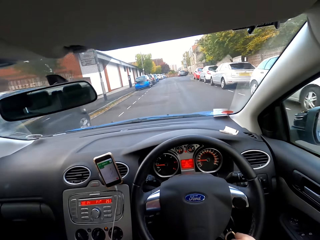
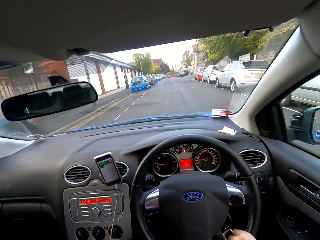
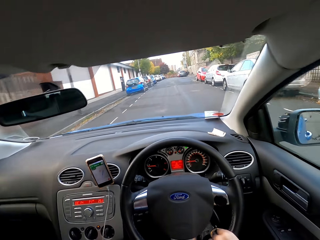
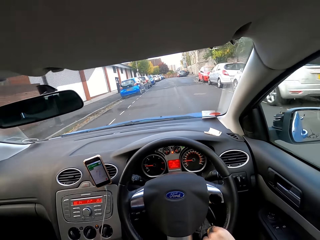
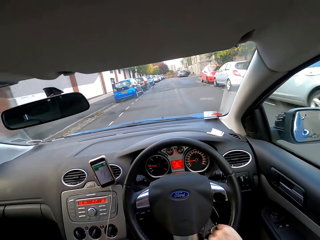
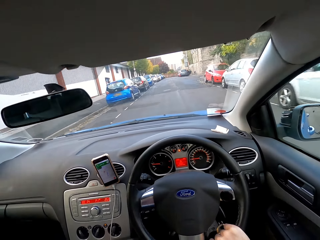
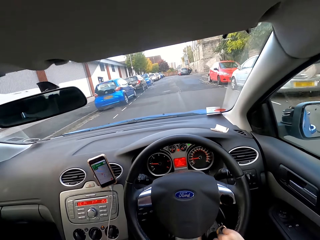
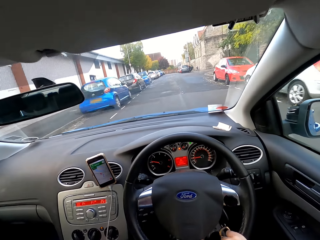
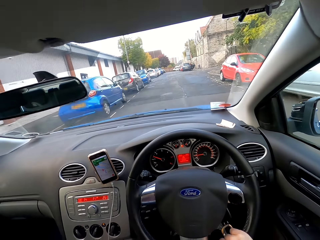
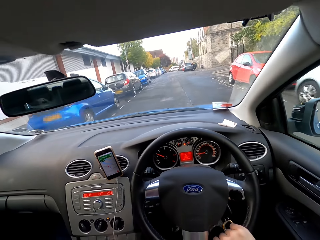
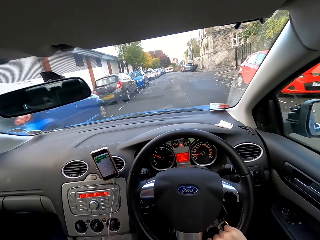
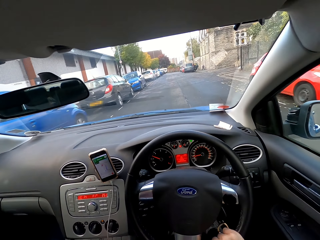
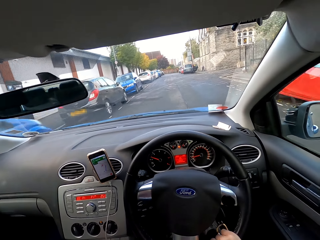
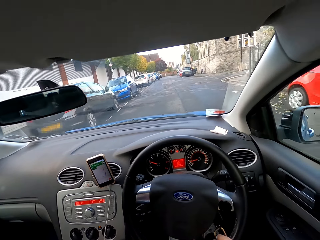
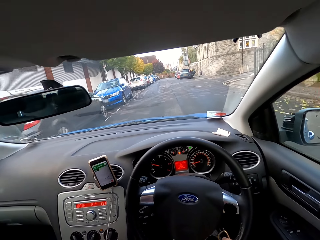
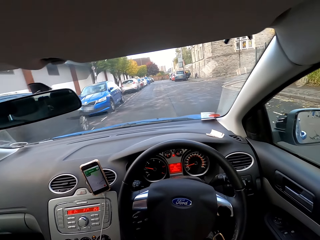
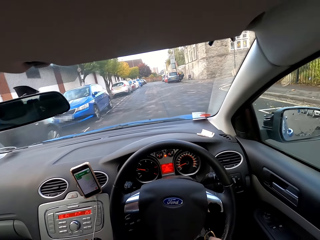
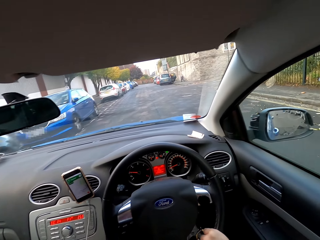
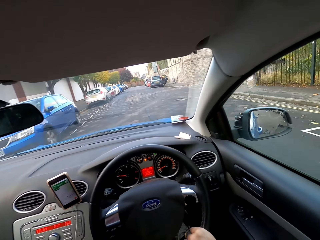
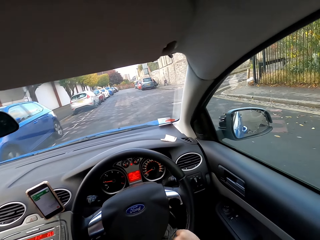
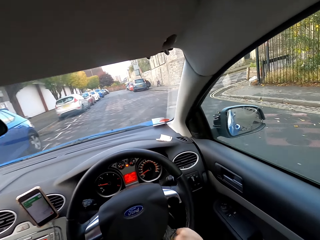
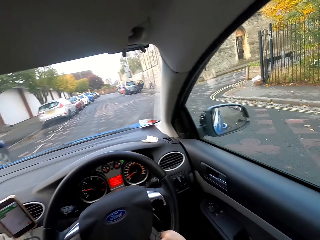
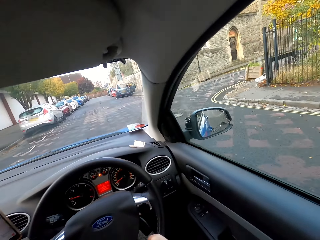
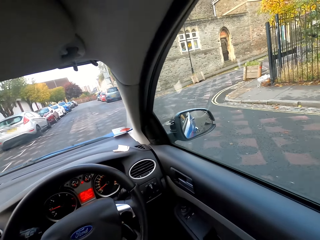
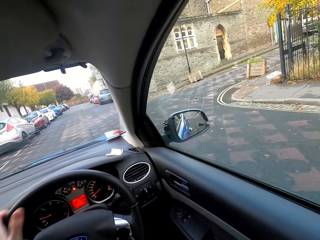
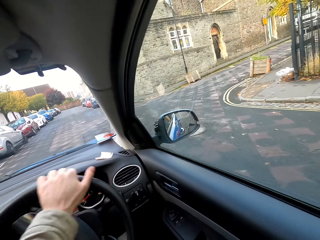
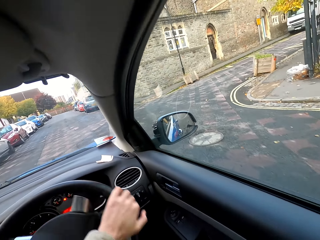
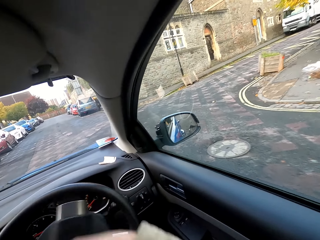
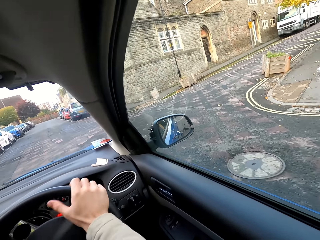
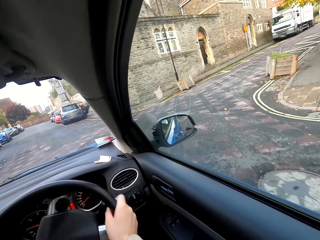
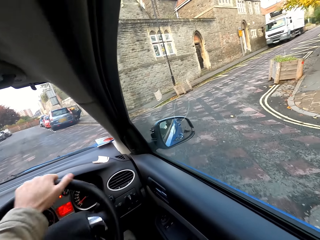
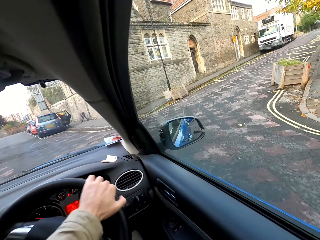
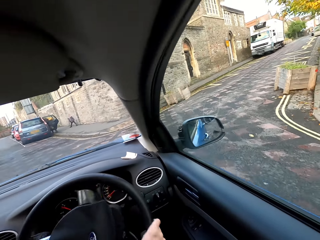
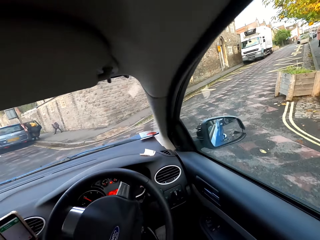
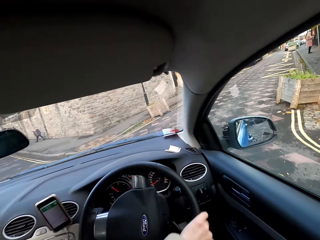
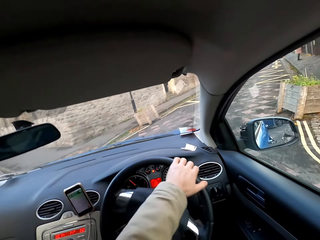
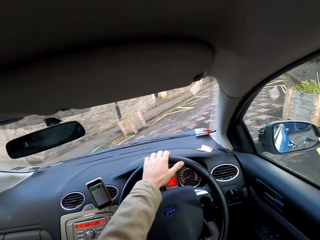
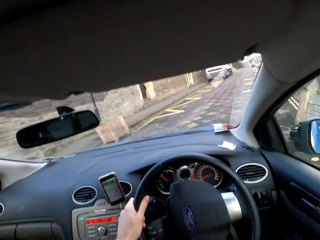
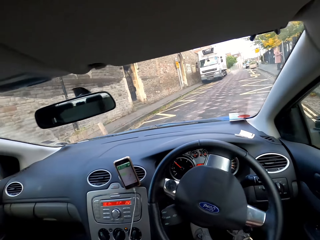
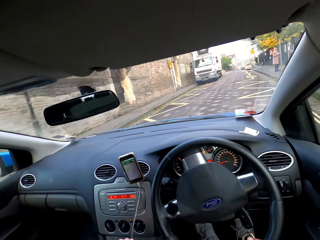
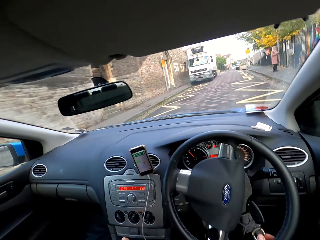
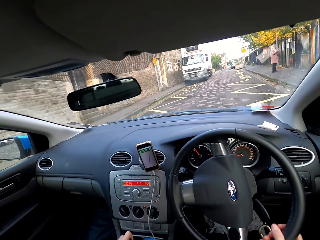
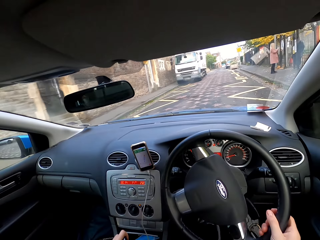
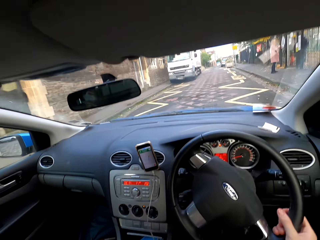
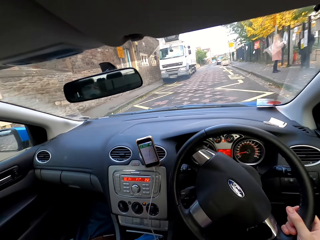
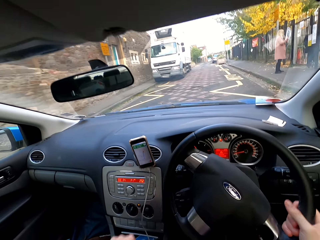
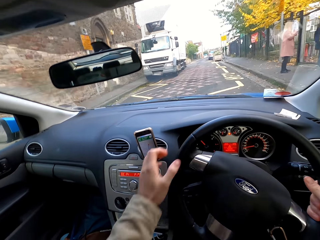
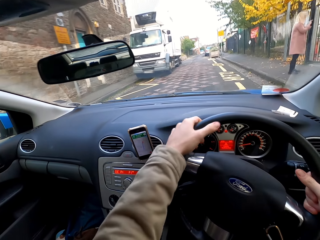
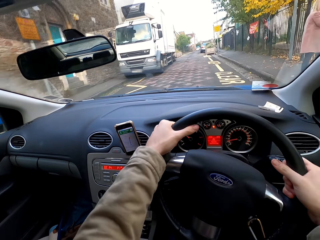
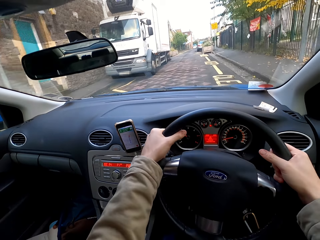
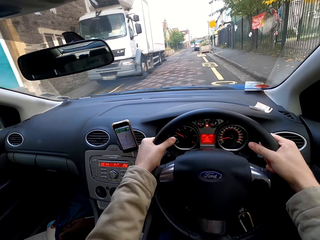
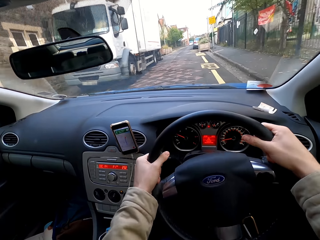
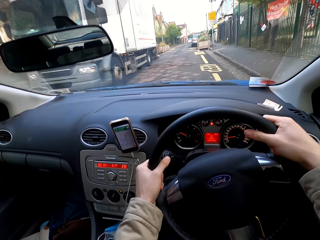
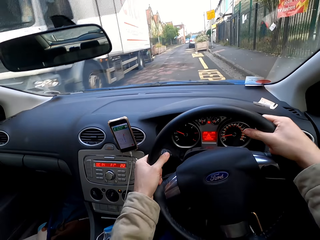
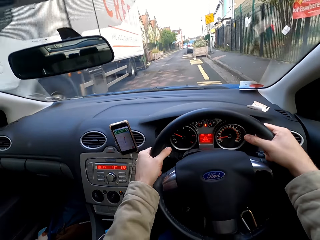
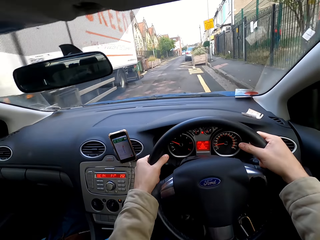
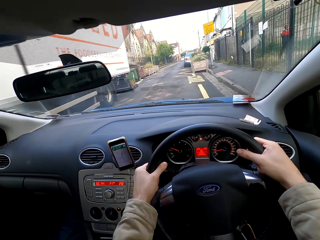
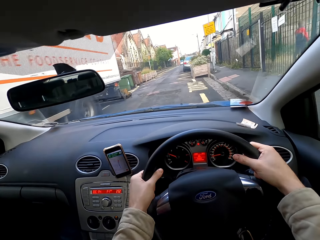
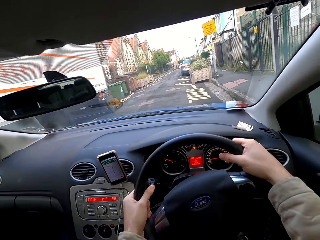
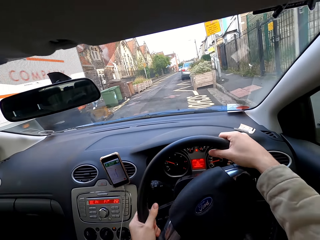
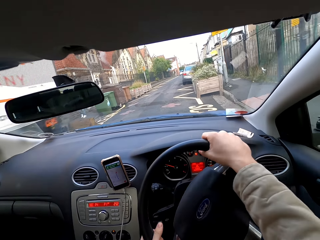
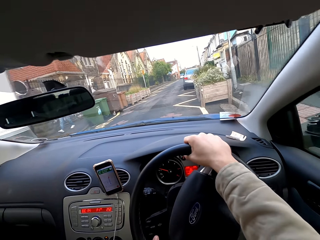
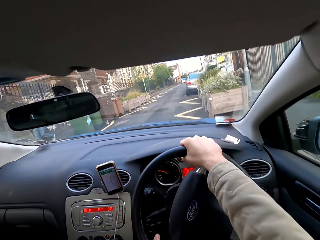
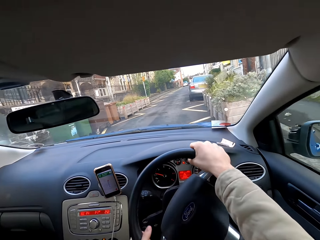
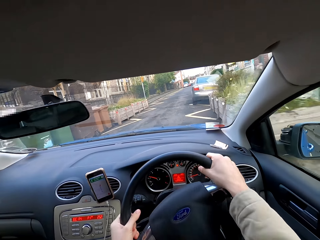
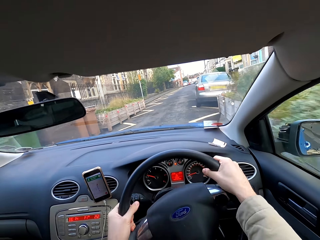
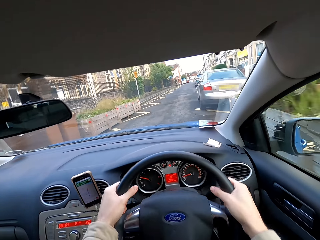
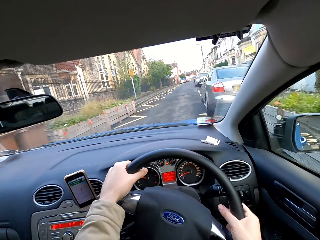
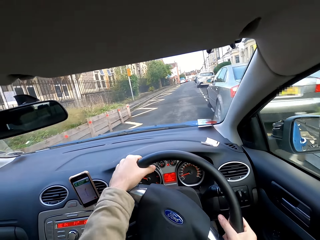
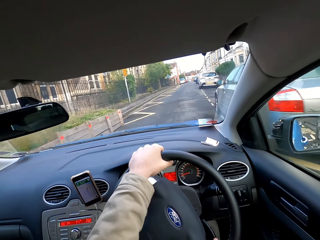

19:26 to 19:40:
The camera wearer shifts the car gear with his left hand. He drives the car with both hands.

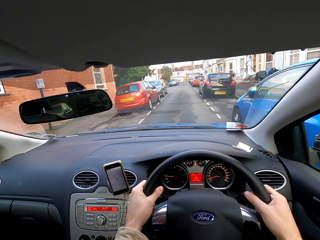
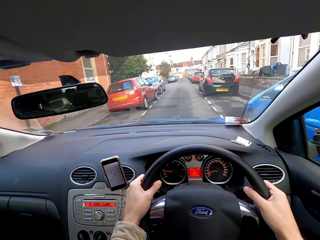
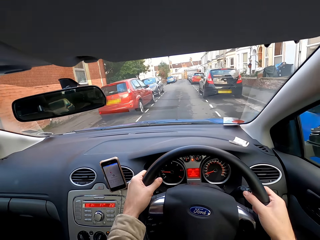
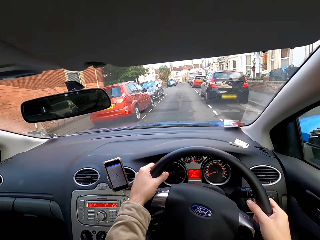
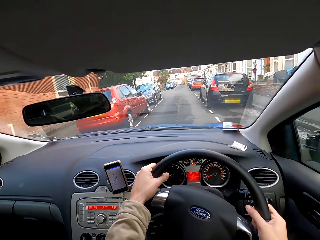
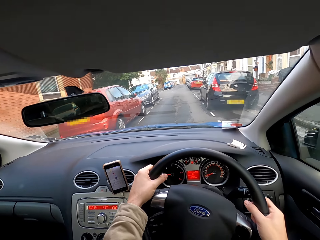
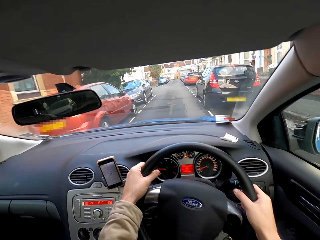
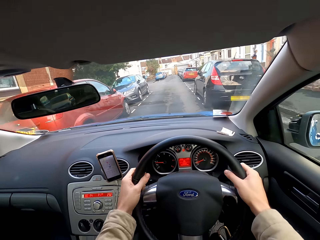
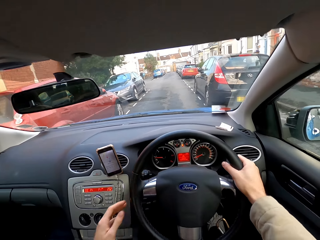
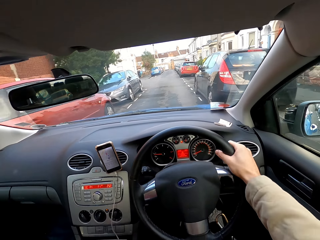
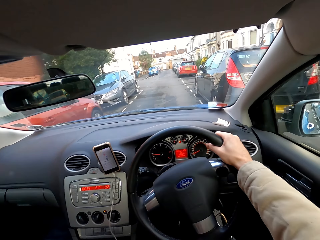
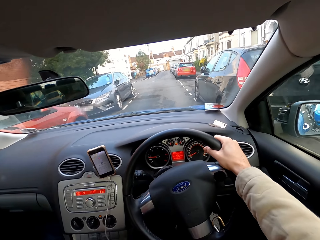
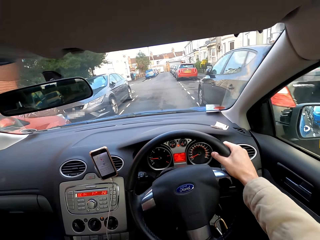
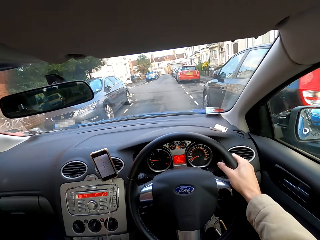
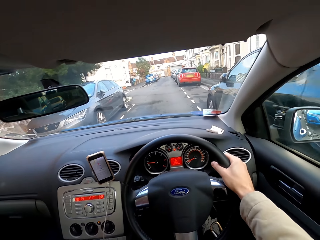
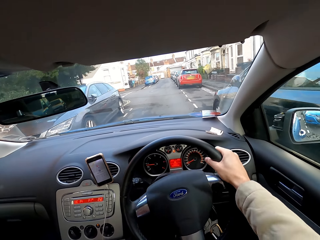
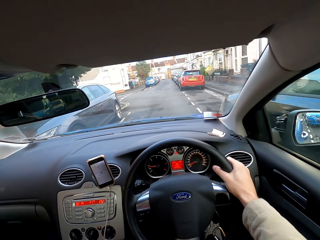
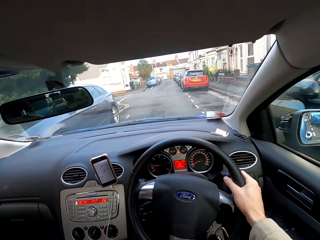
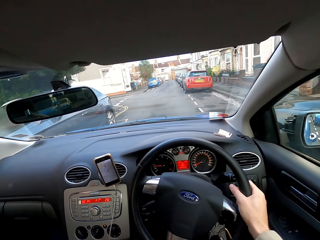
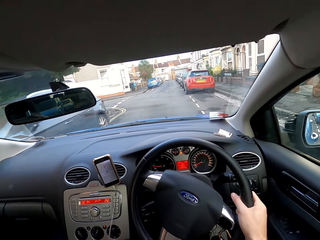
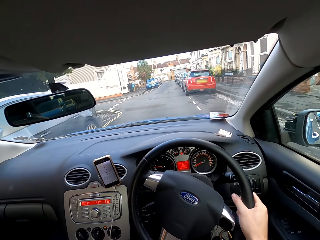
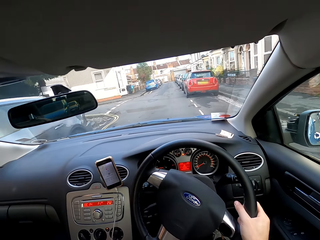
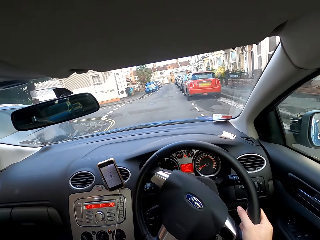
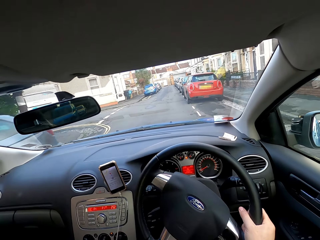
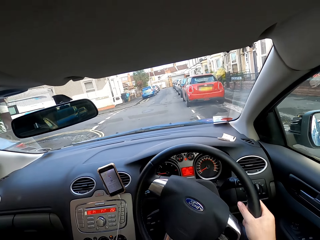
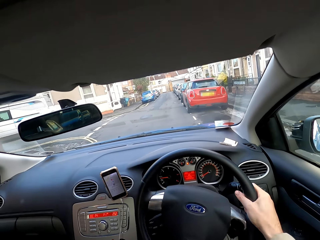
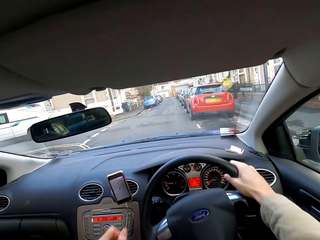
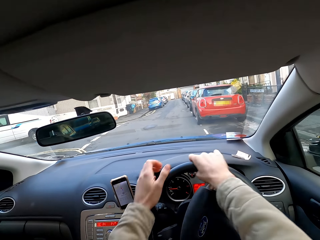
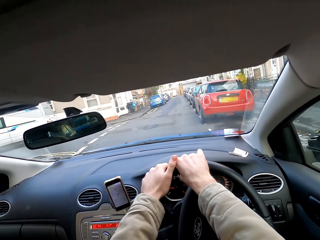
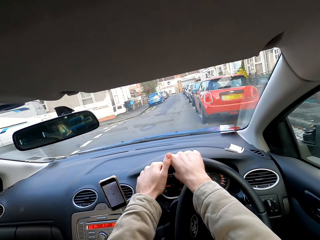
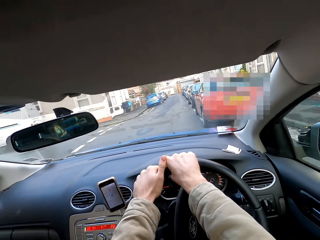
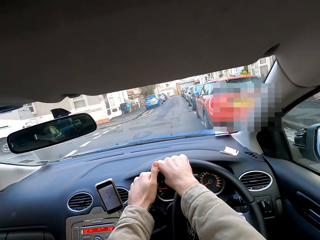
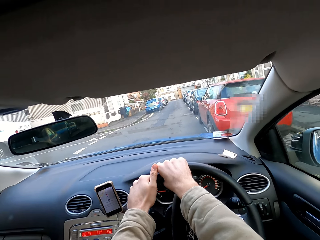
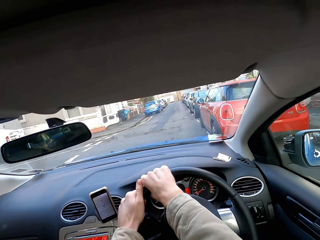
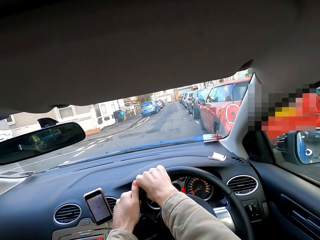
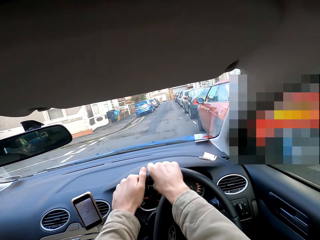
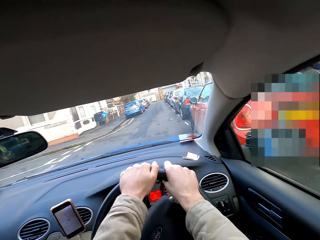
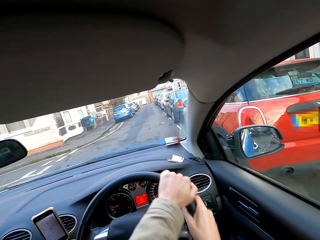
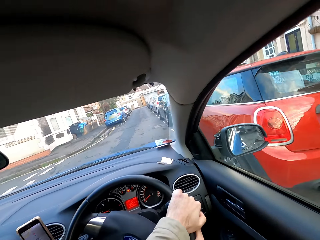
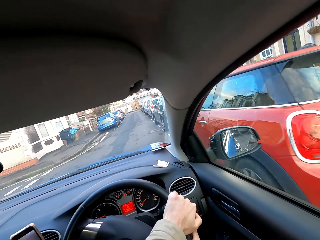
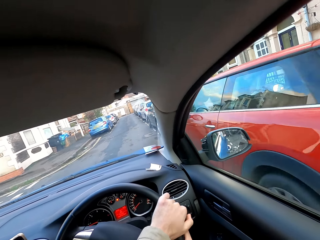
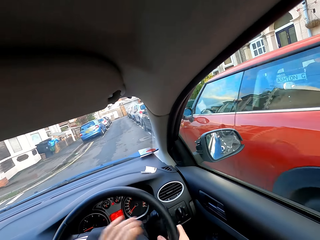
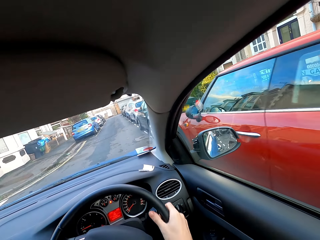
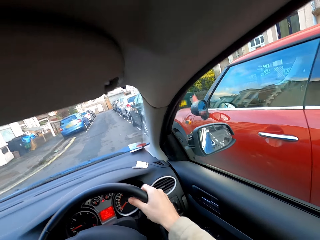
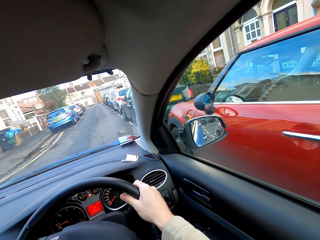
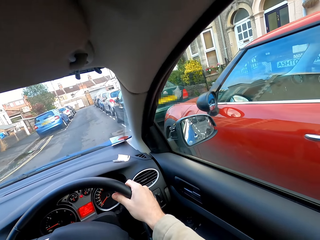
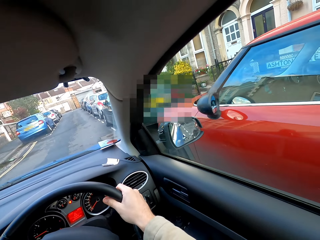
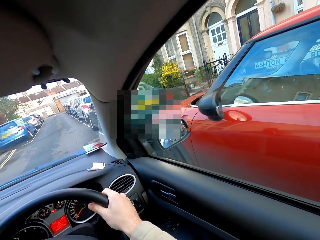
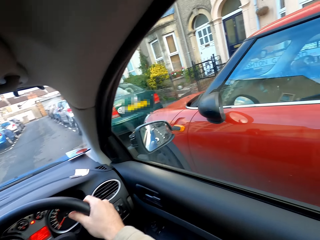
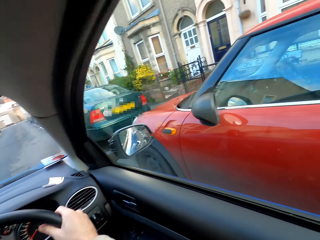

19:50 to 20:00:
The camera wearer drives the car with his right hand. He drives the car with both hands. He drives the car with his right hand.
